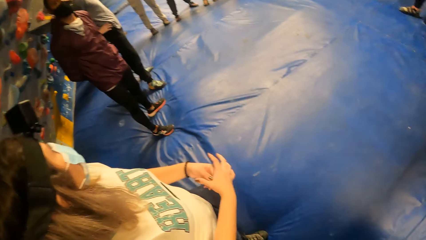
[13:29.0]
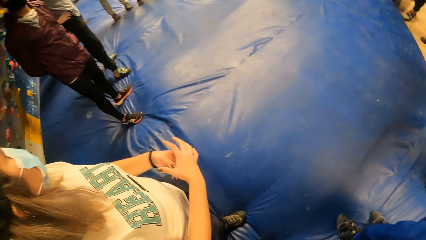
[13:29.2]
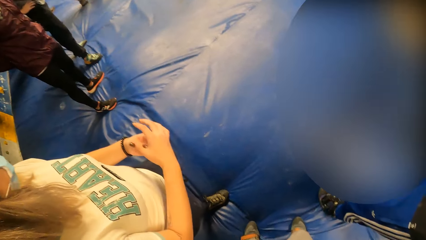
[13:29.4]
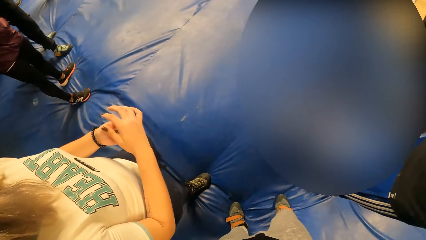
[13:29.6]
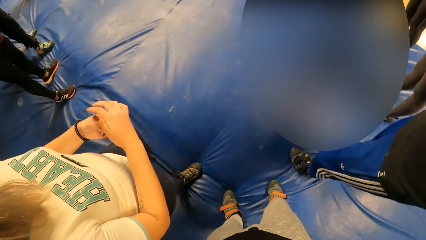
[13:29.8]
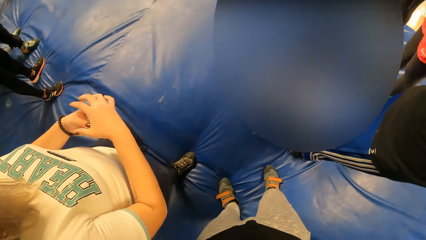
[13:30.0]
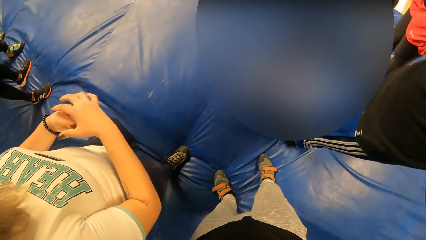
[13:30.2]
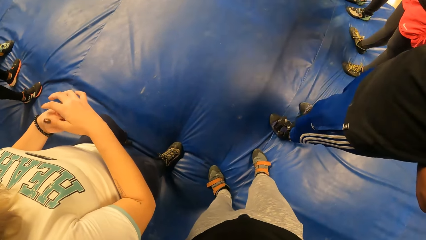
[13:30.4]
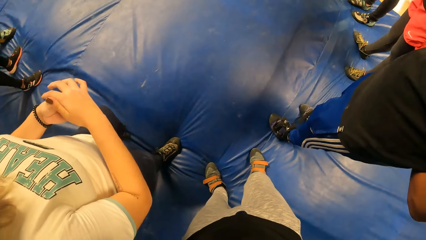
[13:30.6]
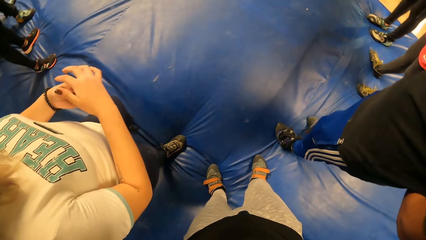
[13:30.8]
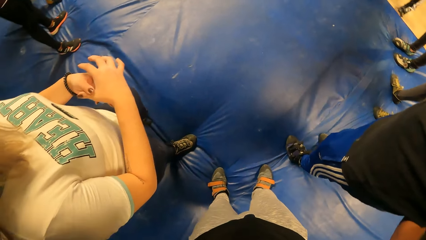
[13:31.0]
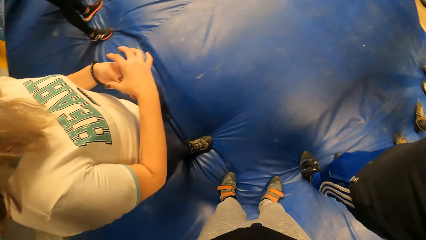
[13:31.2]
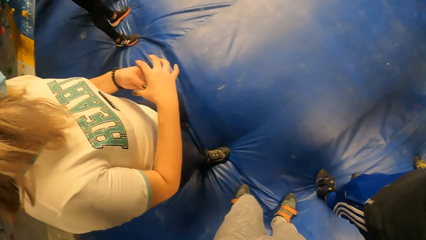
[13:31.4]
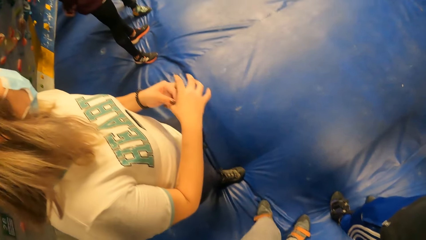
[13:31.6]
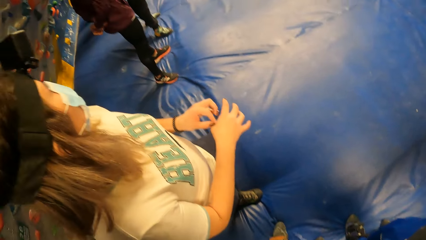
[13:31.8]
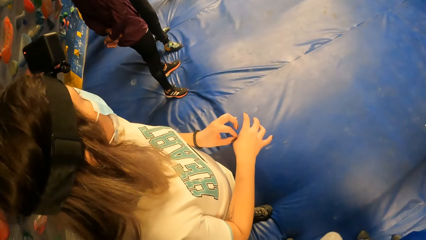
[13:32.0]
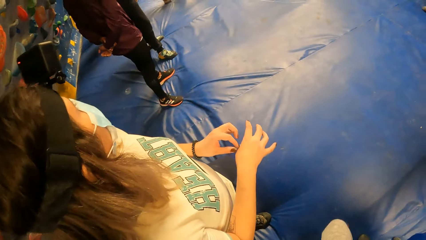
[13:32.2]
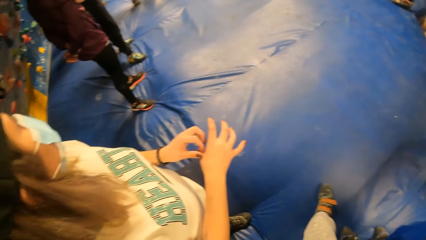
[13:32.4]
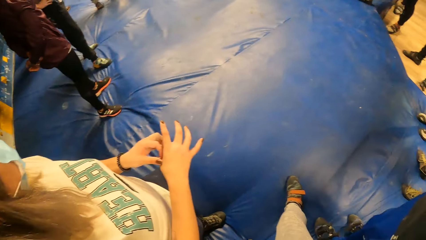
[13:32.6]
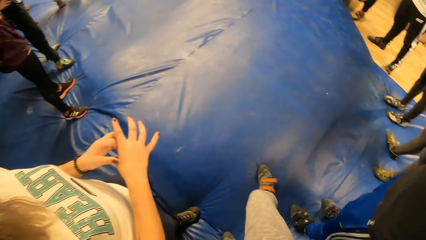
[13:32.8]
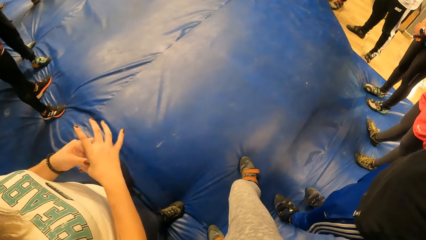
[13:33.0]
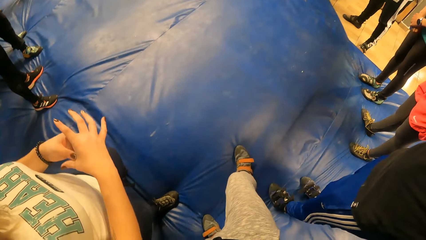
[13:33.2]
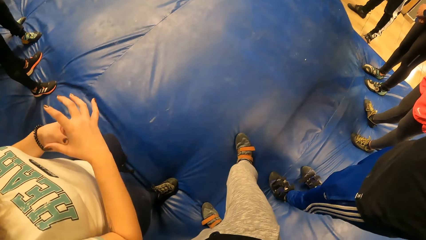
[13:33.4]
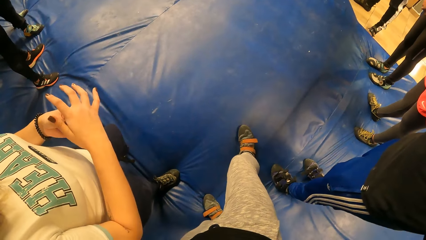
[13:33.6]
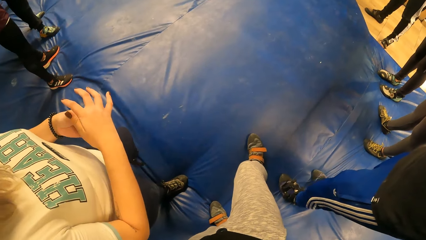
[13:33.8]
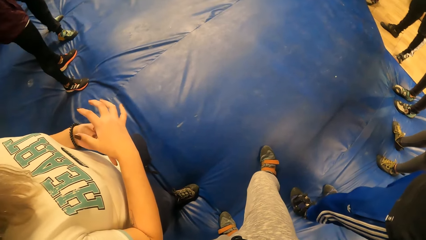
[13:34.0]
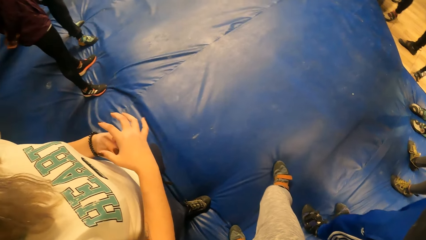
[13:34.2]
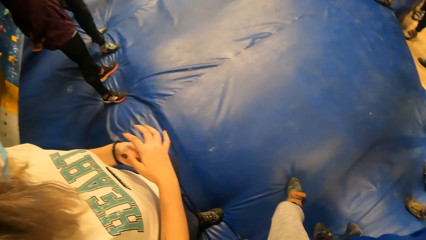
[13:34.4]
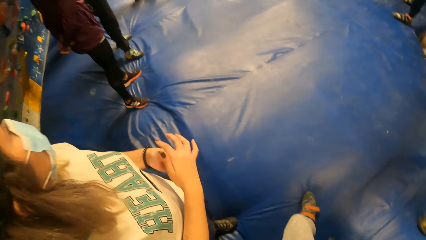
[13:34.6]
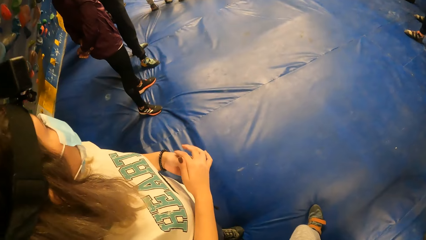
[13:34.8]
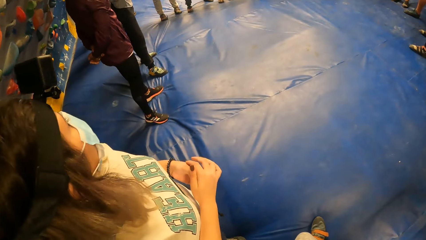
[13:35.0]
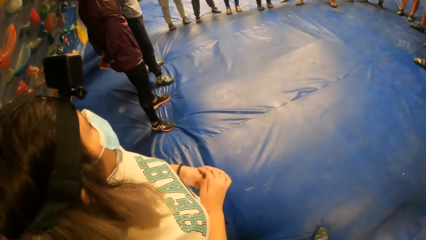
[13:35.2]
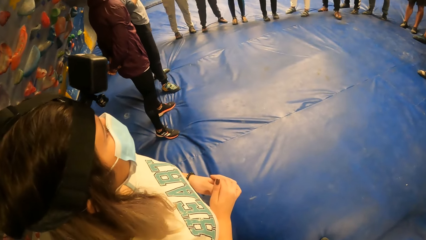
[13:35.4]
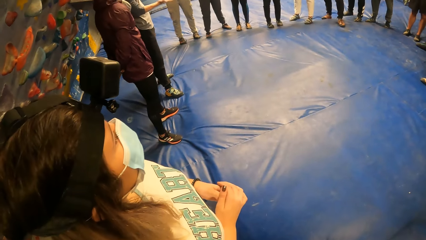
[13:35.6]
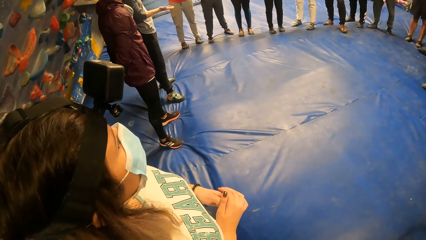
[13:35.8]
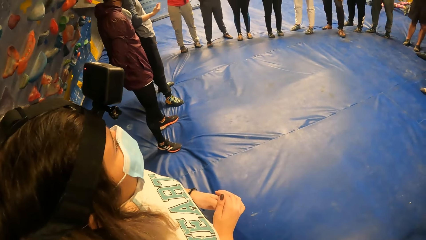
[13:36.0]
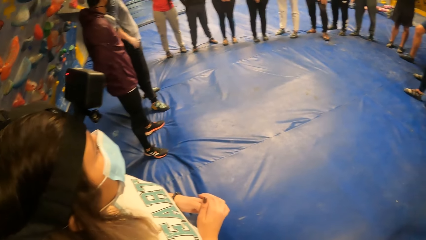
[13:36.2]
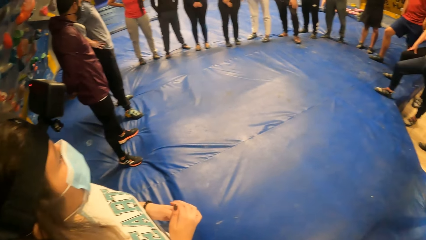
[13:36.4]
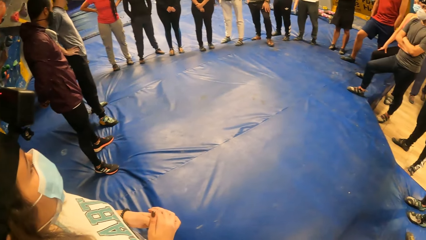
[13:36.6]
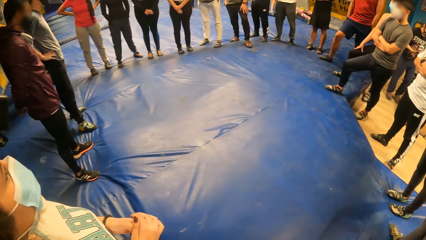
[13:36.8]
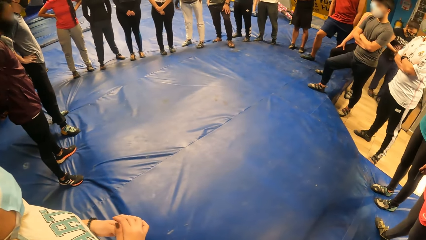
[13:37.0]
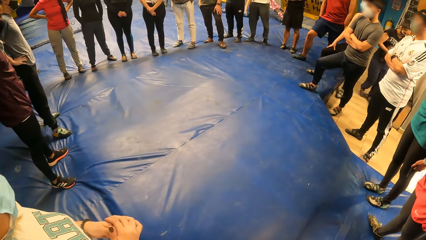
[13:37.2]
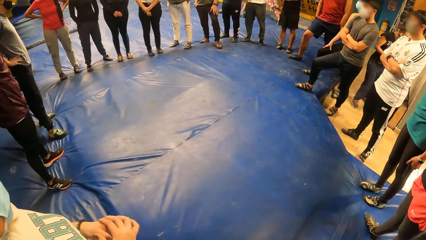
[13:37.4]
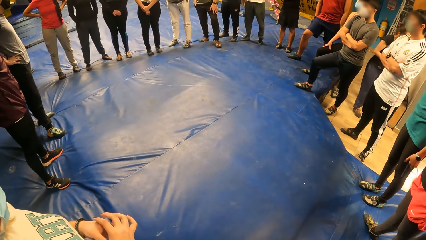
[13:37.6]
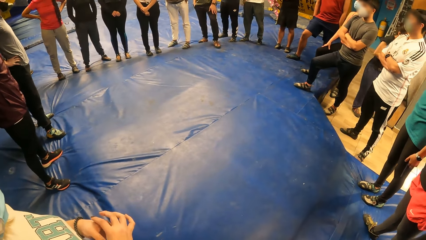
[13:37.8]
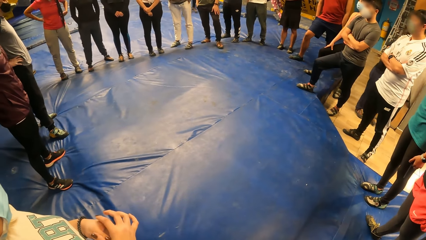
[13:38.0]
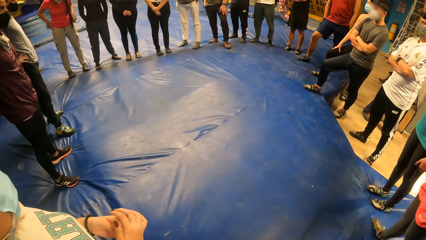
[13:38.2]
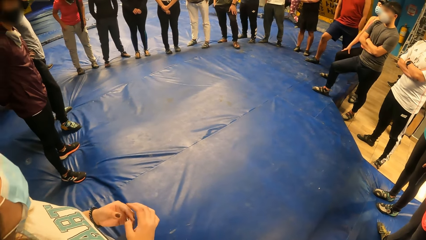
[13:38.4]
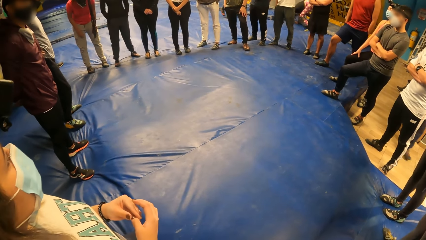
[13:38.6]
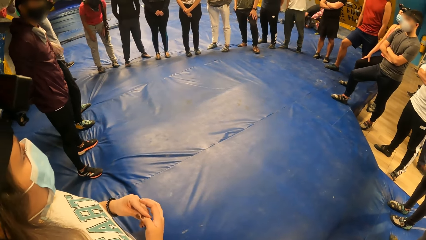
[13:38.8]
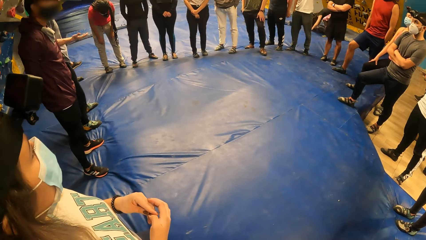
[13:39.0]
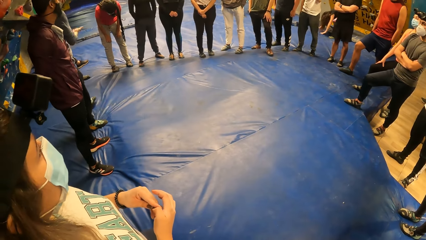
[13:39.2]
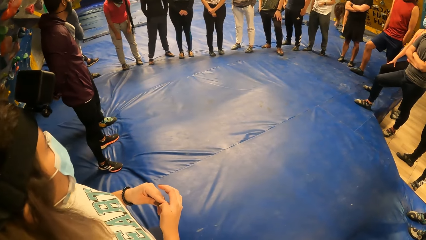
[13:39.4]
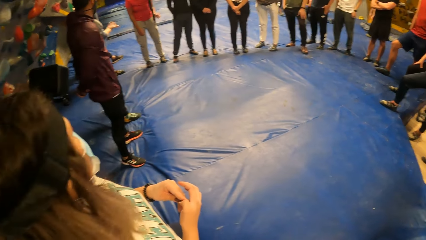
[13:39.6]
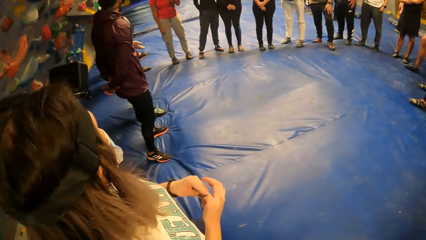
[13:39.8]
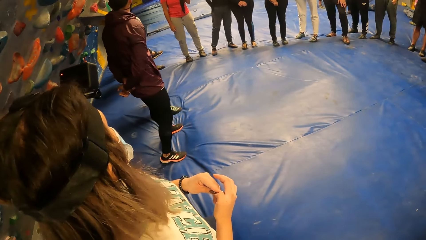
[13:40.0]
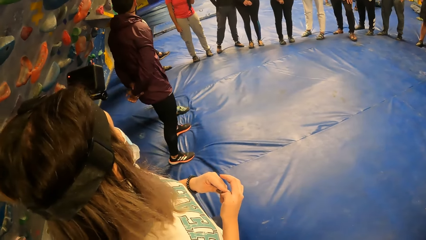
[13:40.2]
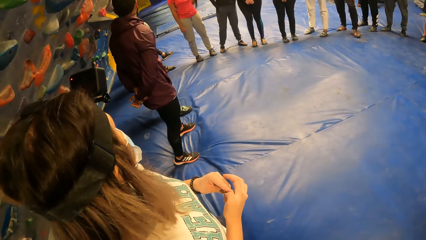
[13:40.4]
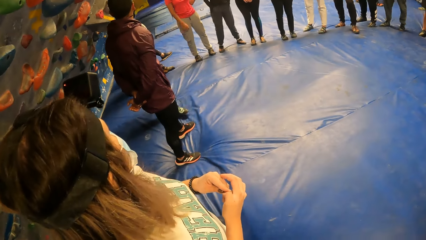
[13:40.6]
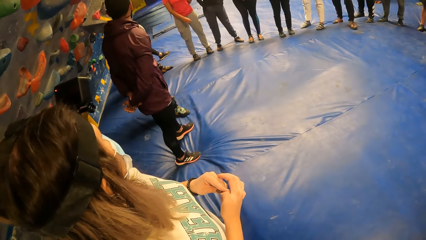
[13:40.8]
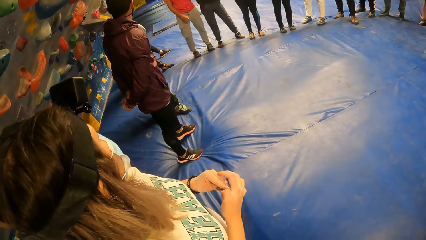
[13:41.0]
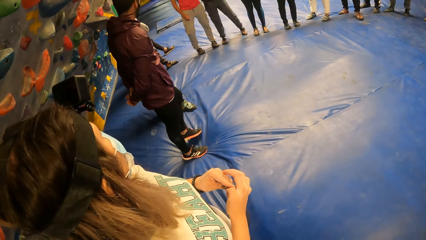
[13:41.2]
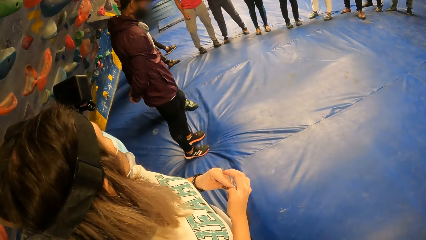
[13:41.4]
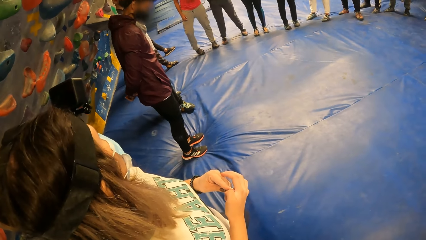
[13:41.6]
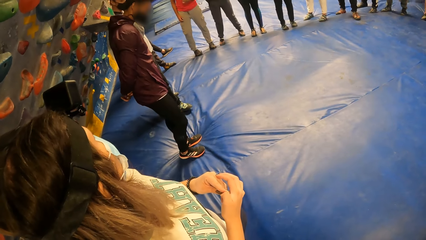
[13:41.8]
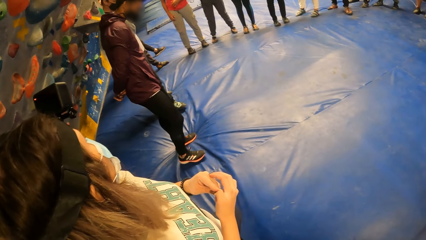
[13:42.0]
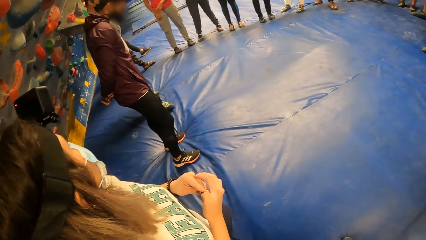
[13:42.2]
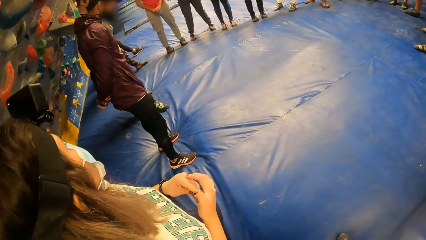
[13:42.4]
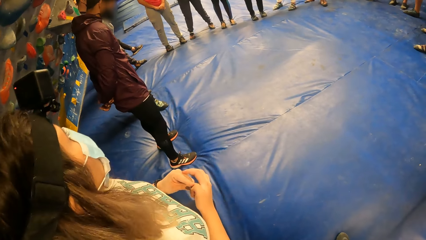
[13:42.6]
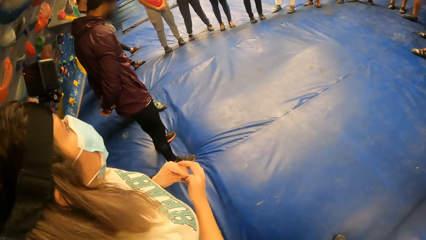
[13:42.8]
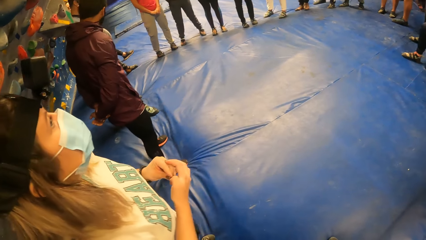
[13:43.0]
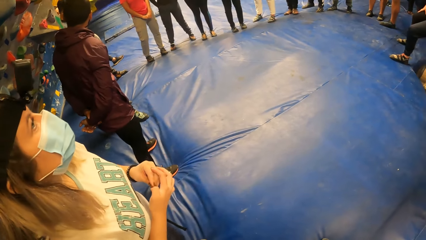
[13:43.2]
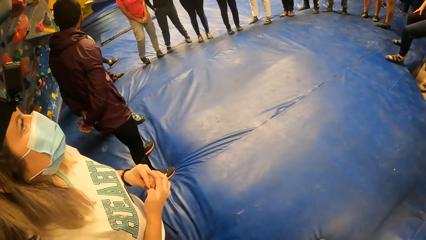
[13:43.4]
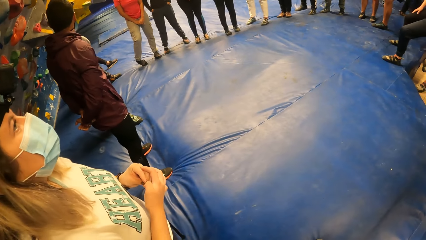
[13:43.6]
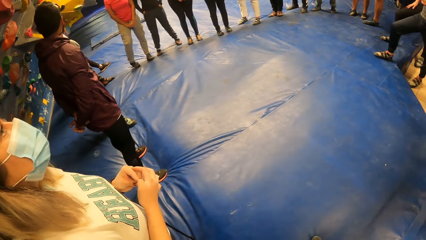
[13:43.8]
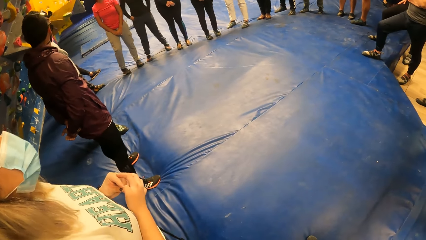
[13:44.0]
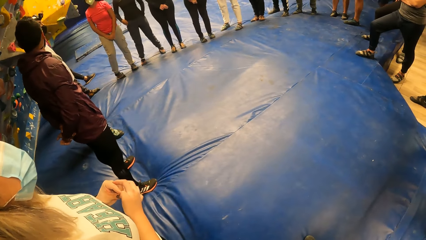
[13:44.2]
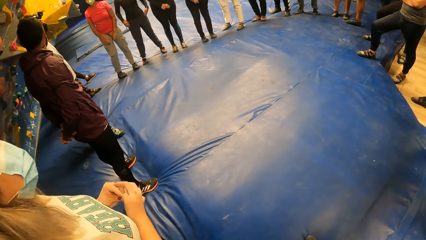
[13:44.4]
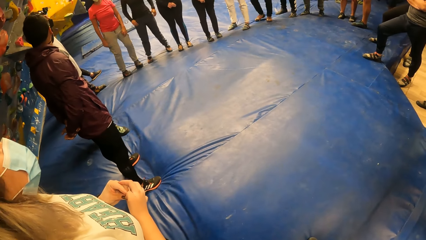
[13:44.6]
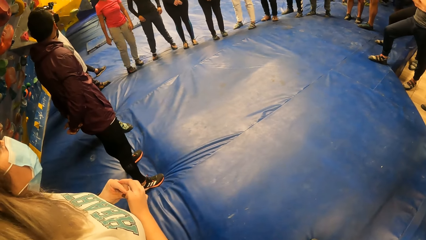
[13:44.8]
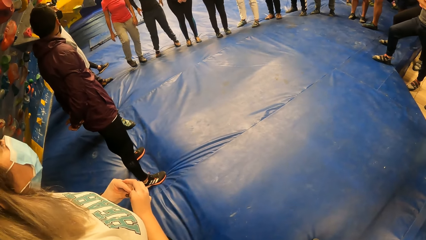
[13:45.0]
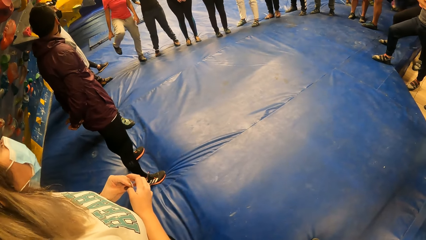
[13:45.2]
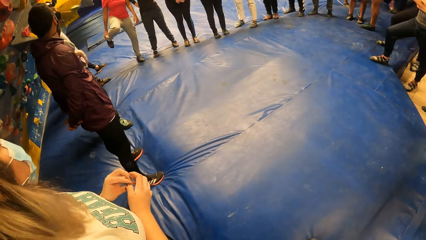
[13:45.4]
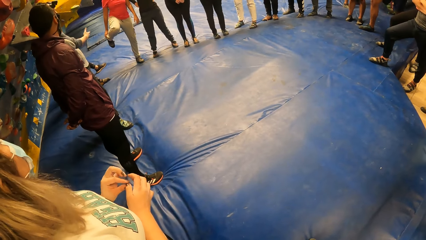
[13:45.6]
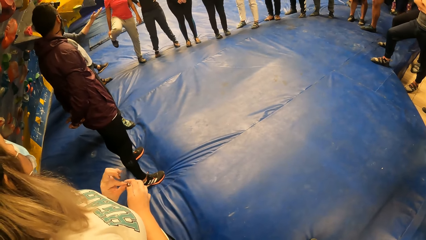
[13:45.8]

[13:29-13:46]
The camera wearer moves his leg. He stares at the lady. He looks on the floor. He stares at the lady. He looks around. He stares at people on the line. He stares at the lady.
